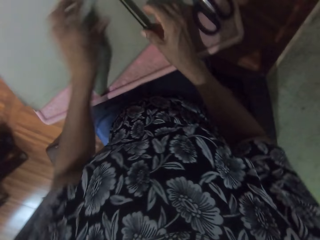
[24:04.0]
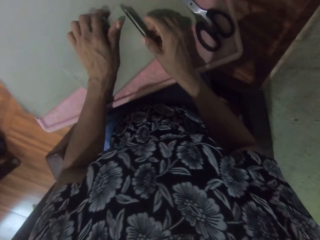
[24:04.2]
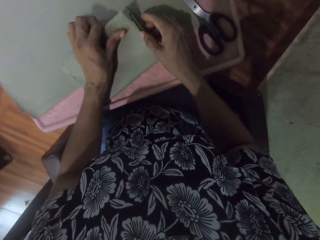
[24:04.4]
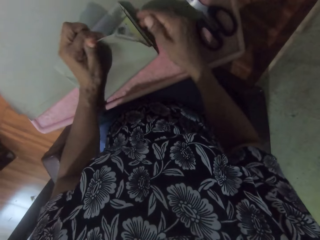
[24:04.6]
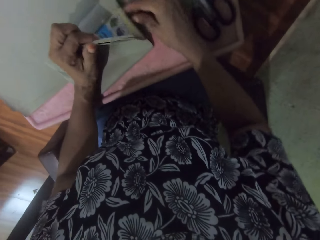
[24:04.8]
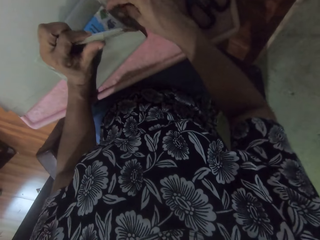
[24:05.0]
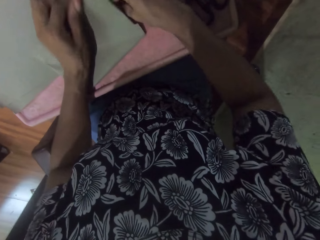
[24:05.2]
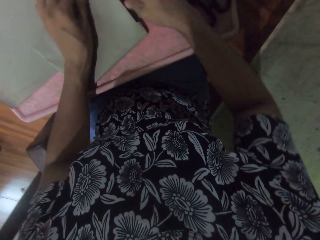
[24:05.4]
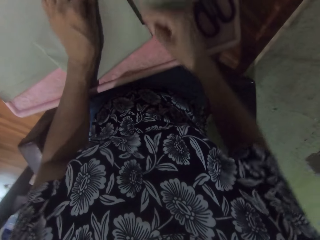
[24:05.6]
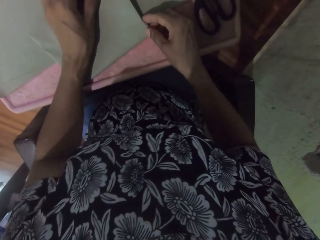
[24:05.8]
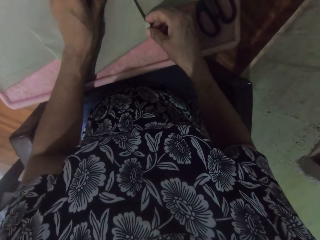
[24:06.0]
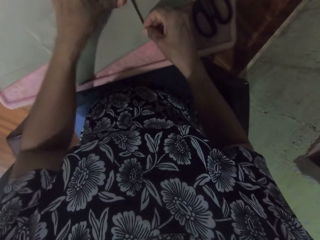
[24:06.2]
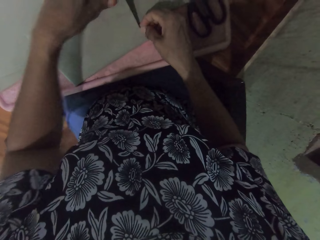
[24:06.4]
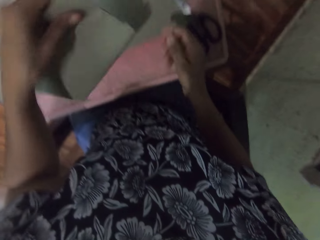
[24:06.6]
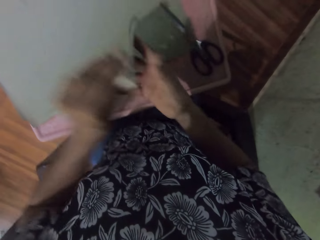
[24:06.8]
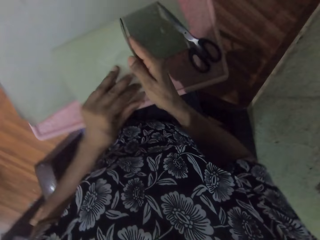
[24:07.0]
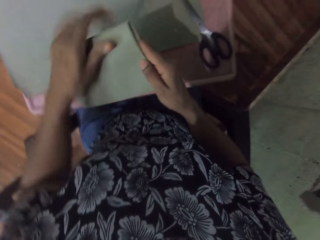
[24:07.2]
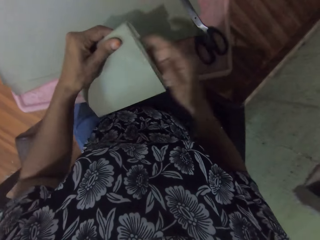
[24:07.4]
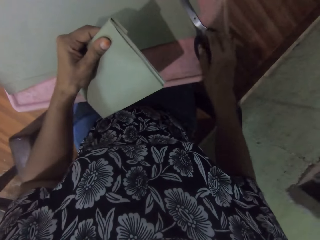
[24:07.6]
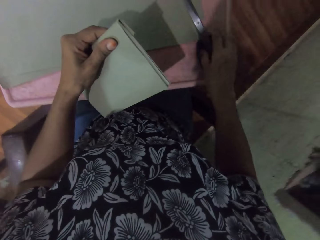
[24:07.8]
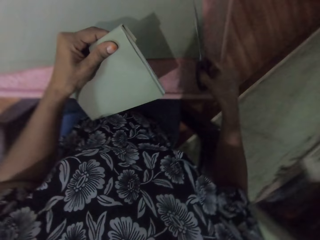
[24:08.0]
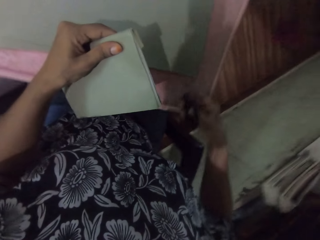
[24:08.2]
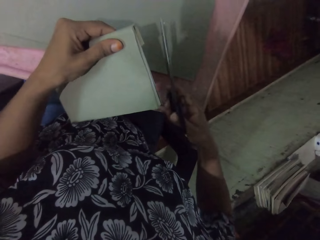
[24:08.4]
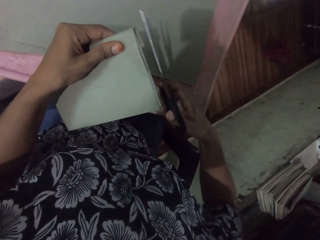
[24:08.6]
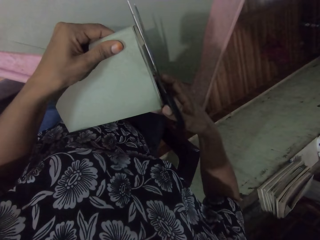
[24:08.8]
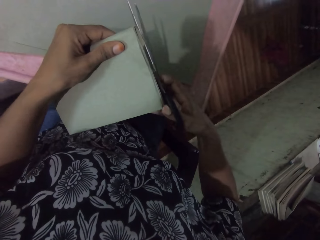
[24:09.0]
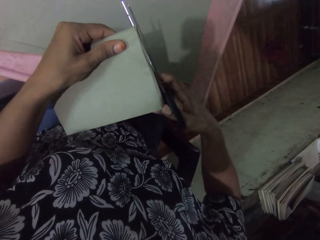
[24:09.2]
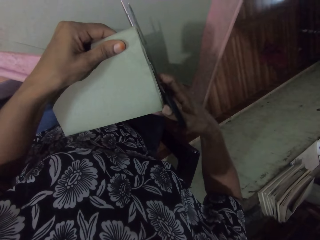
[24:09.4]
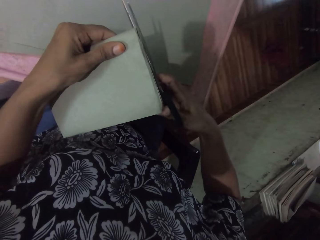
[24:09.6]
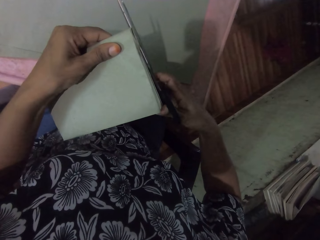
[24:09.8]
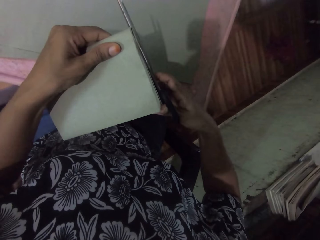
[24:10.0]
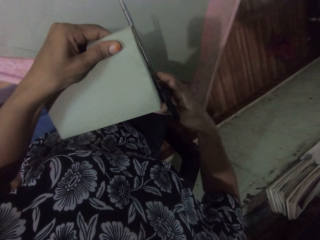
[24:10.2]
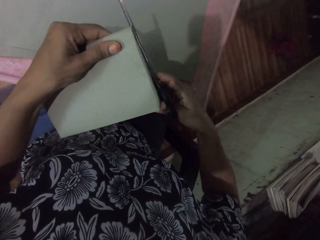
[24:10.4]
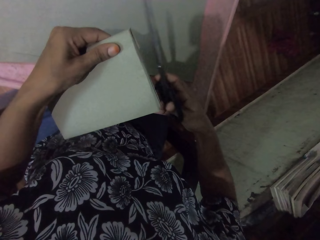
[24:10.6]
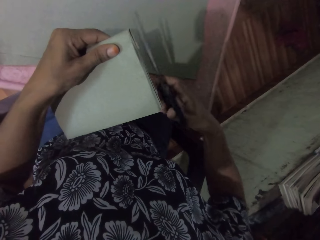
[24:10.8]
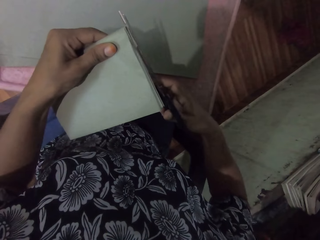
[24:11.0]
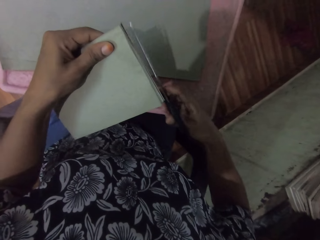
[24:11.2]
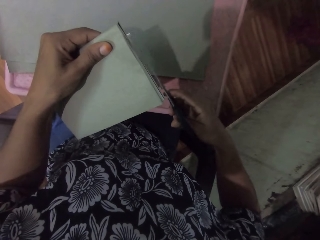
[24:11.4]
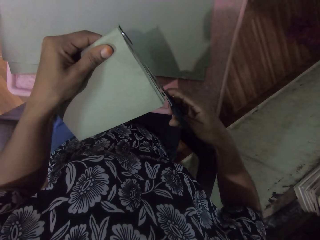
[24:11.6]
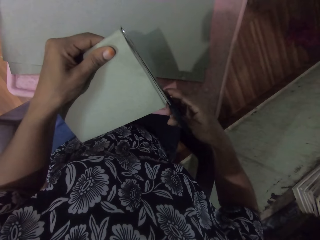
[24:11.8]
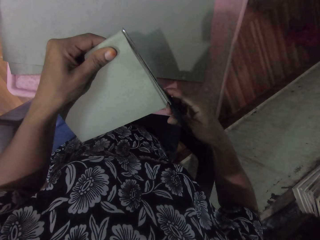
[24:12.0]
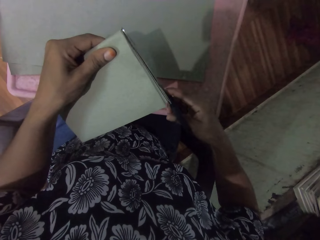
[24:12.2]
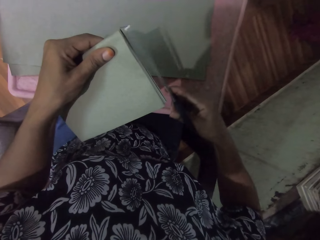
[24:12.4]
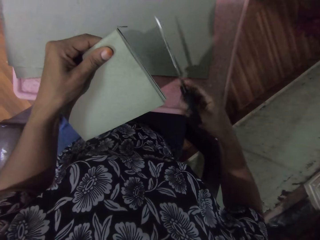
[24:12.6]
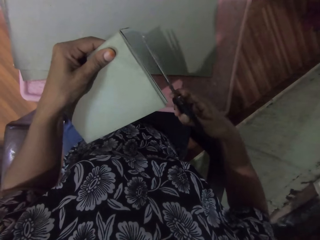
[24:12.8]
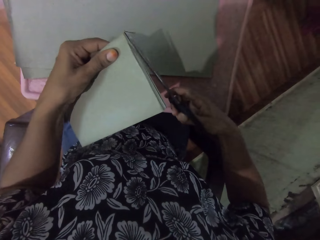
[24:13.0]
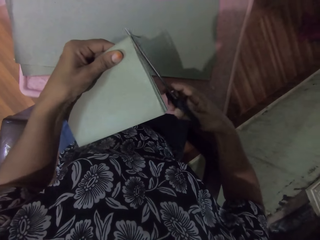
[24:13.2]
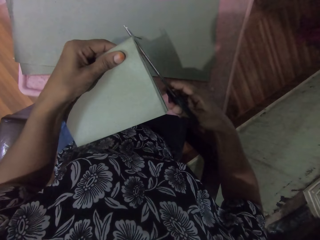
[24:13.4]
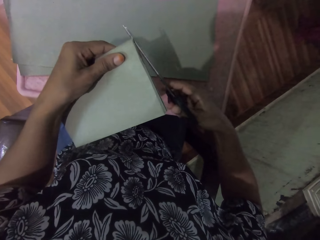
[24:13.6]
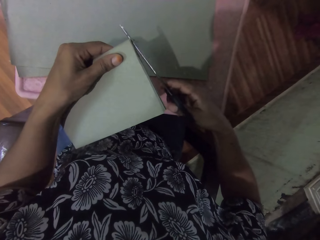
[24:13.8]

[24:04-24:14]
The camera wearer adjusts the brown paper on the book with both hands. She turns the book with both hands. She picks the scissors from the table with her right hand. She cuts the brown paper with the scissors in her right hand.

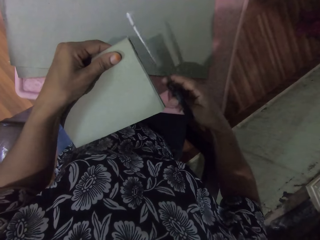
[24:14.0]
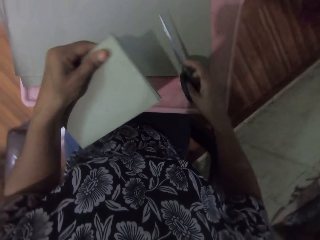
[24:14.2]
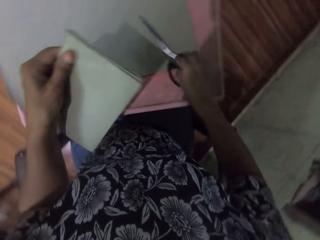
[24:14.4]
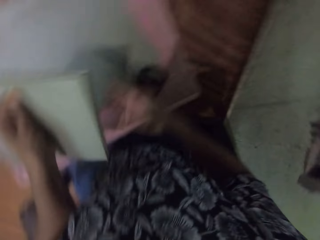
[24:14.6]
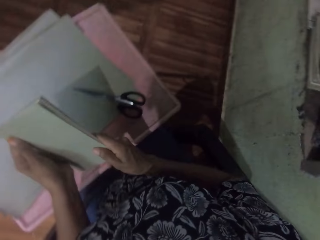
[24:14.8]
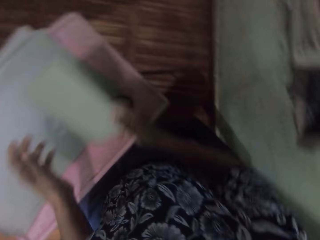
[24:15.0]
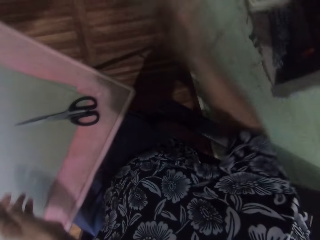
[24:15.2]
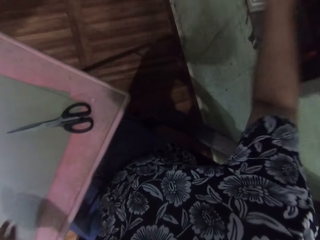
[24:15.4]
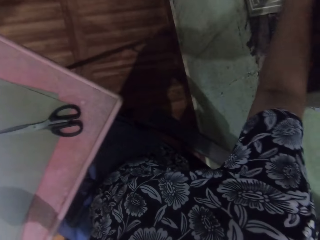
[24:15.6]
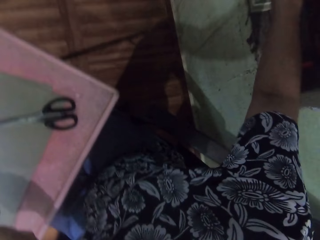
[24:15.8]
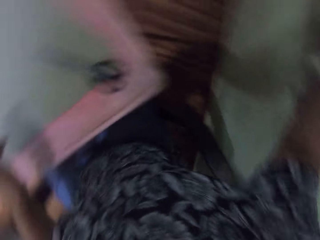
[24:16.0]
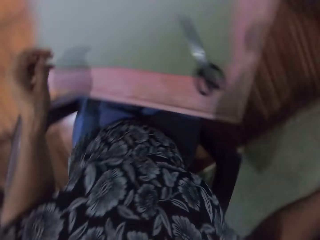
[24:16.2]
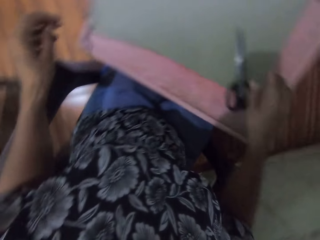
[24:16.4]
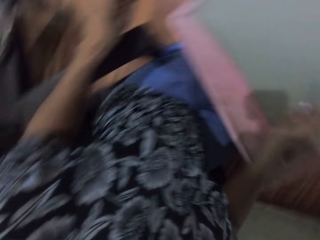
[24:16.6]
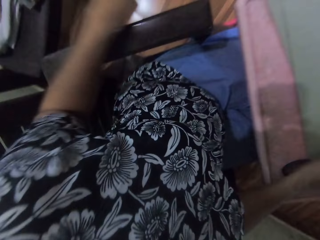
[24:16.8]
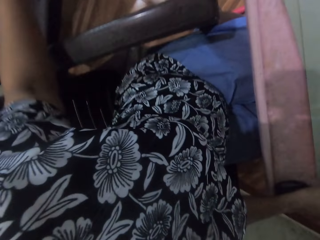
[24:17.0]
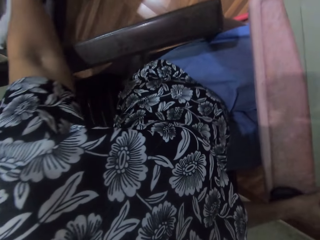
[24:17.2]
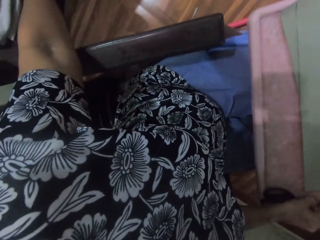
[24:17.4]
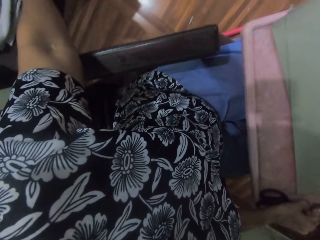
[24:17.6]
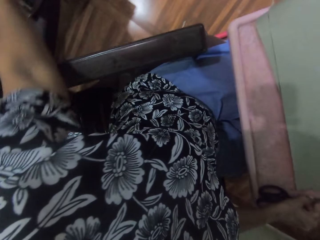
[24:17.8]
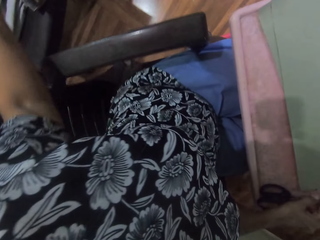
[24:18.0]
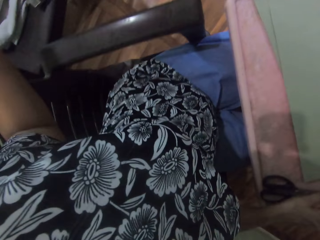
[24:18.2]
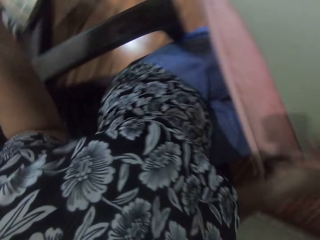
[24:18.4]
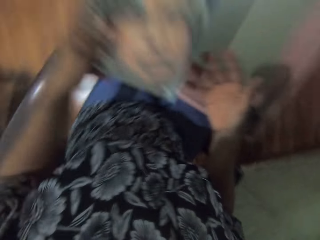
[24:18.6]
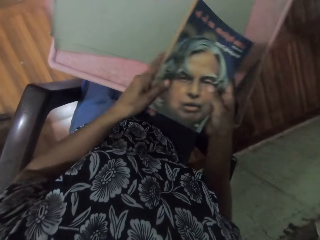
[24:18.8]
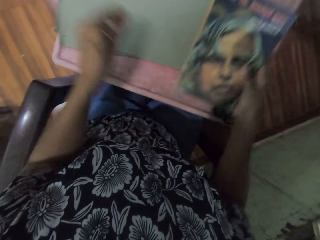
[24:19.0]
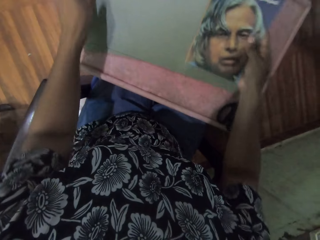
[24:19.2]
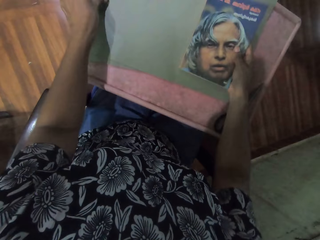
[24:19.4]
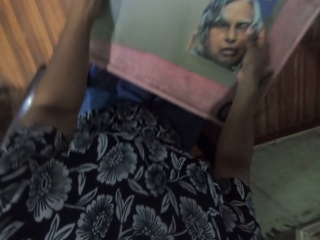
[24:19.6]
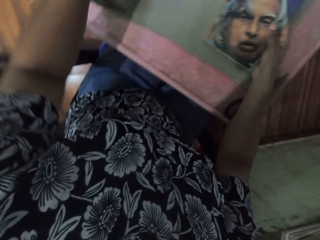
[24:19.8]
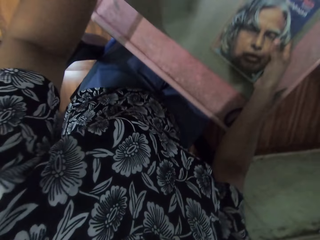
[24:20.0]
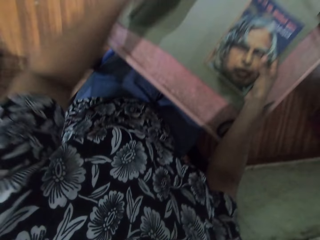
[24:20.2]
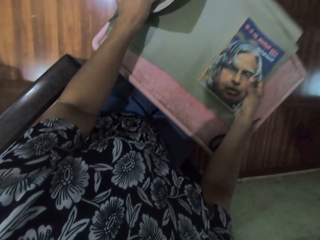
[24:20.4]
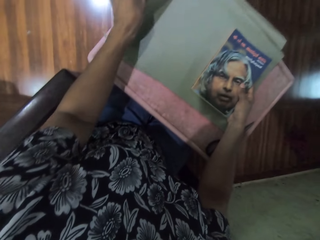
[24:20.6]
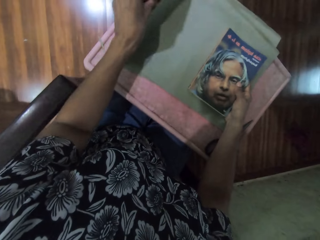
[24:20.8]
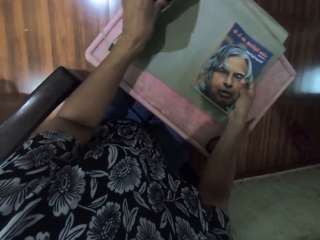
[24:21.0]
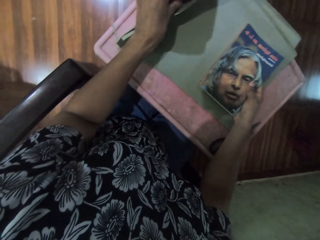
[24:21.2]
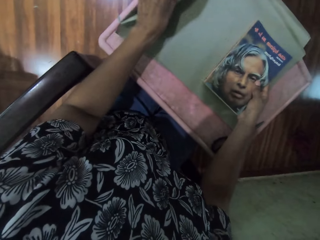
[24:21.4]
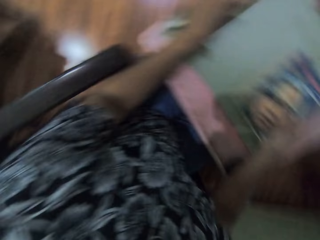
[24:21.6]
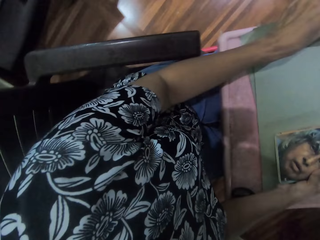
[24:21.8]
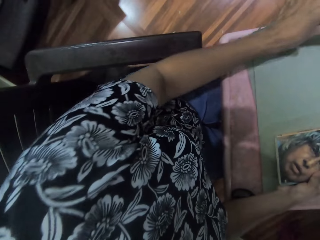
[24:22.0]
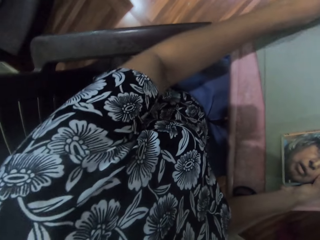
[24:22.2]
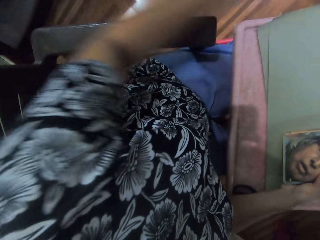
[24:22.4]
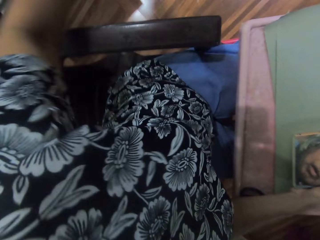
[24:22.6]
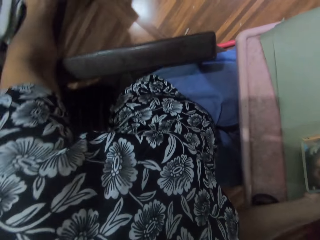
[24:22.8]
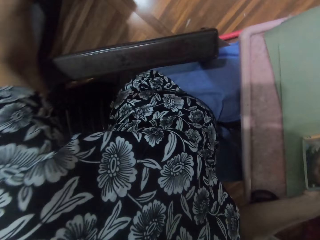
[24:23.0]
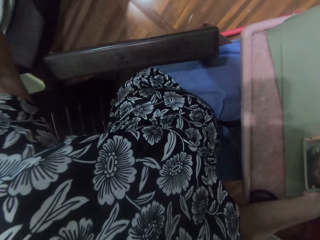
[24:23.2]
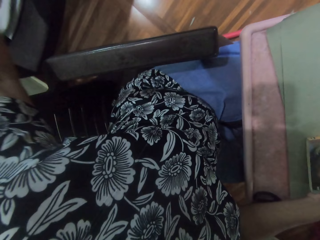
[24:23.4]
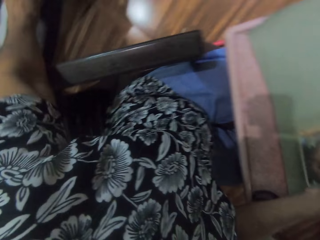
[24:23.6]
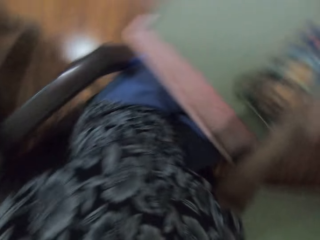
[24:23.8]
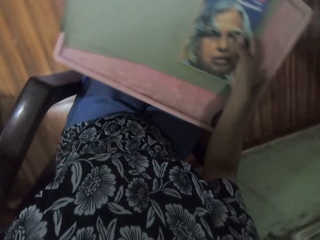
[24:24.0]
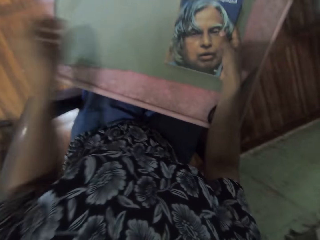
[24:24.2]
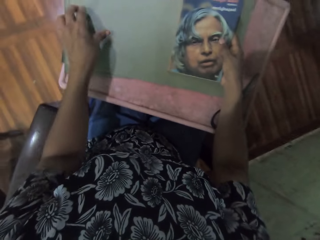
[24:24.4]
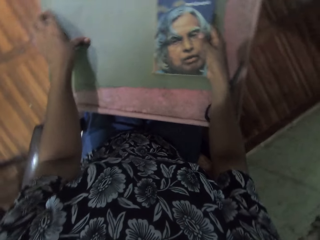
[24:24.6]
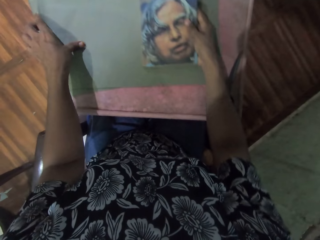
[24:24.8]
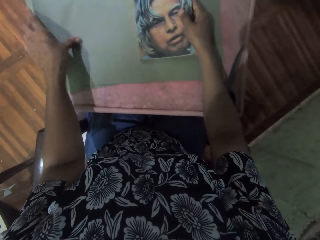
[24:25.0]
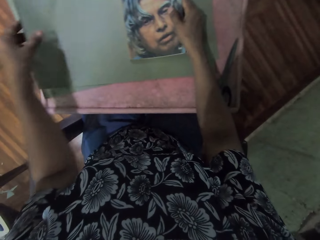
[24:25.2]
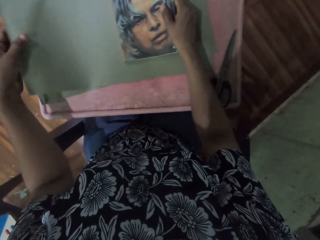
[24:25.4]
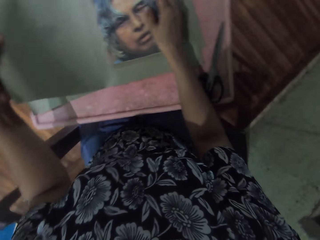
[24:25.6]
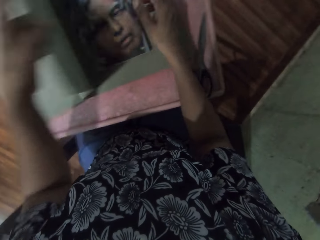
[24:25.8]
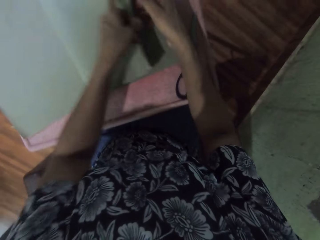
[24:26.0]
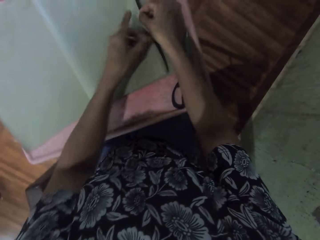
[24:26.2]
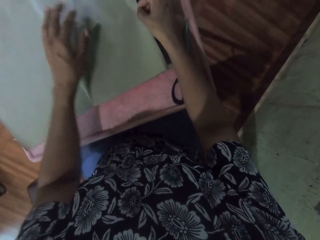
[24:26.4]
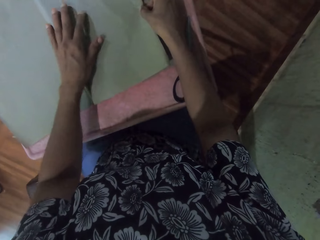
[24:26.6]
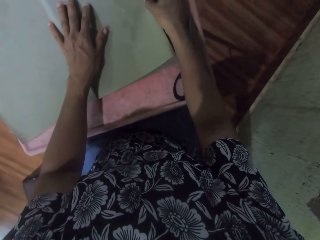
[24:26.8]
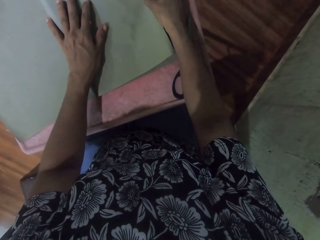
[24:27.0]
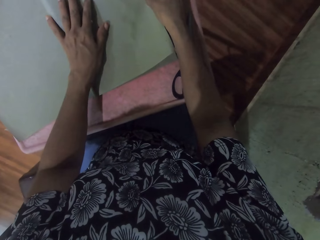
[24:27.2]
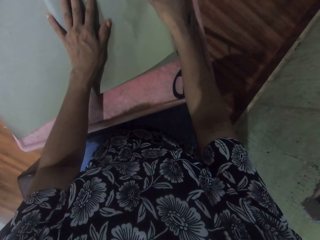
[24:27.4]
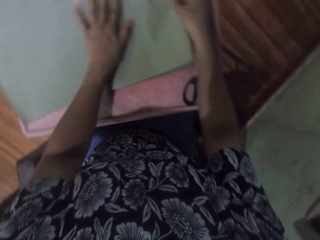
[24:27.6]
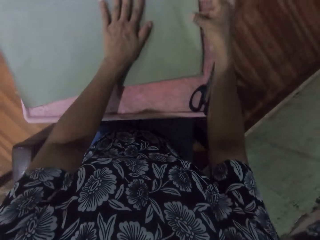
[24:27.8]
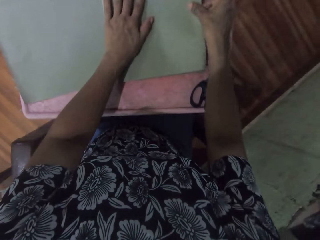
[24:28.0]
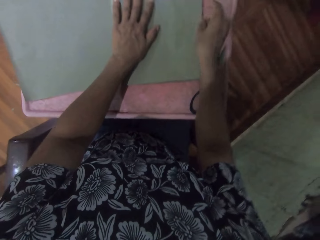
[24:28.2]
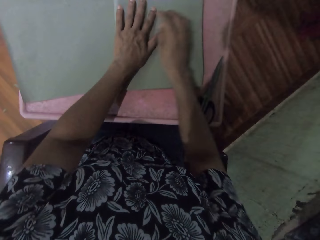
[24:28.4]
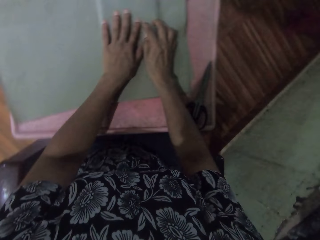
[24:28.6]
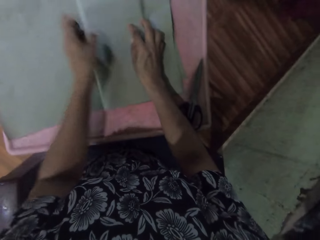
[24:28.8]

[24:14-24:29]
The camera wearer drops the scissors on the table with her right hand. She moves the book from her left hand to her right hand. She drops the book on the table with her right hand. She picks the scissors from the table. She picks the book from the table with her left hand. She moves the book from her left hand to her right hand. She drops the book on the table. She touches the papers. She moves the brown papers with her left hand. She moves her left hand over the table. She folds the papers with the hand. She places the book on the brown paper with her right hand. She covers the book with the brown paper in her left hand.
